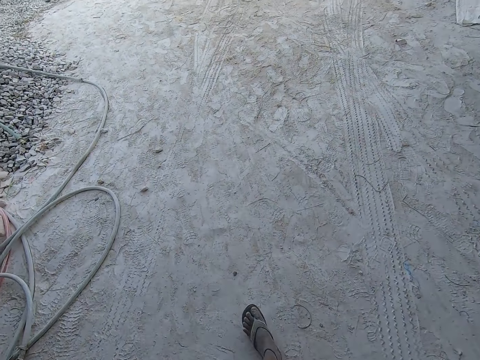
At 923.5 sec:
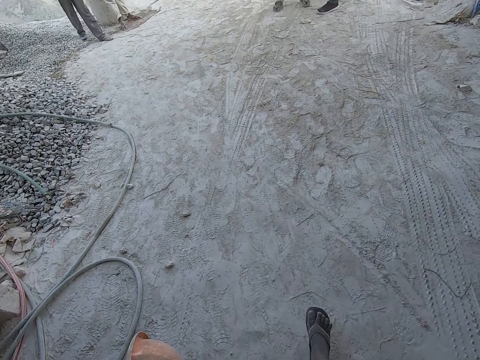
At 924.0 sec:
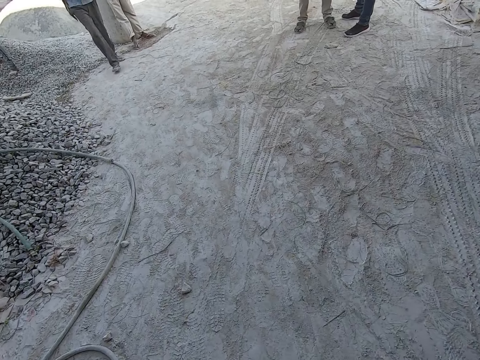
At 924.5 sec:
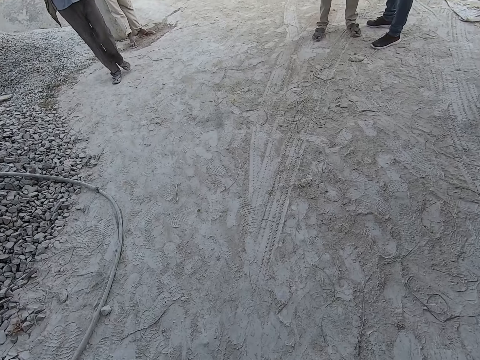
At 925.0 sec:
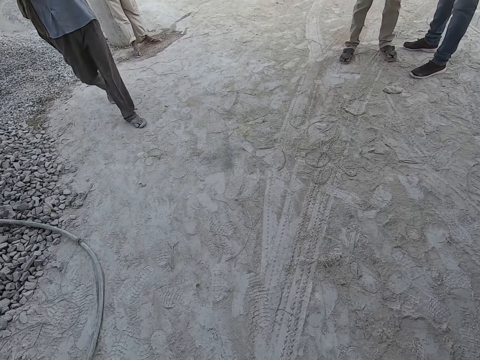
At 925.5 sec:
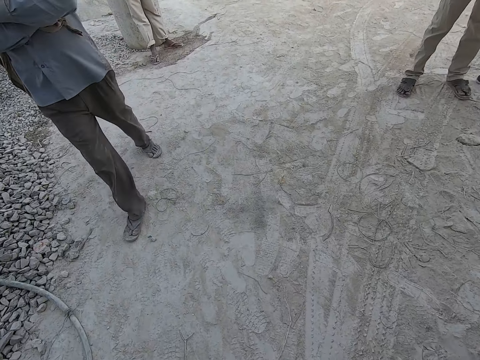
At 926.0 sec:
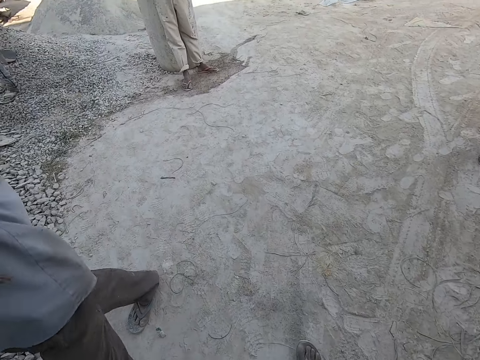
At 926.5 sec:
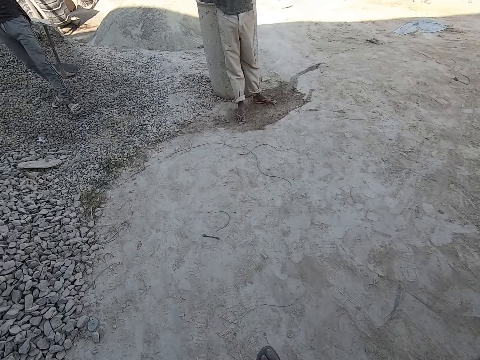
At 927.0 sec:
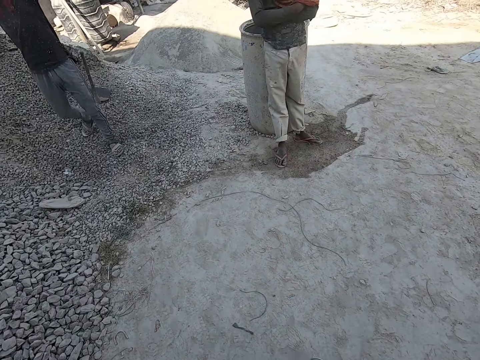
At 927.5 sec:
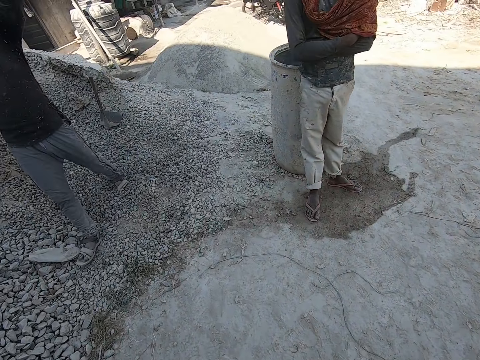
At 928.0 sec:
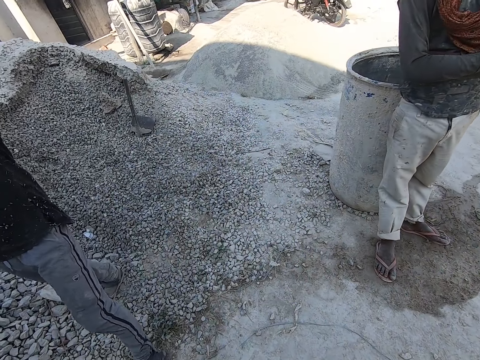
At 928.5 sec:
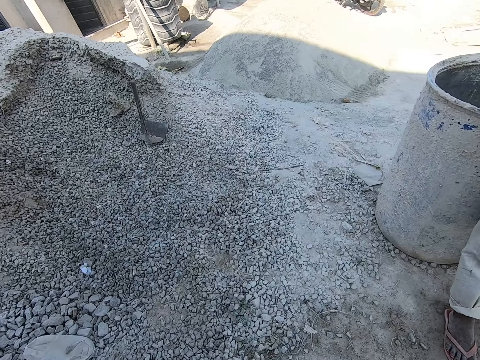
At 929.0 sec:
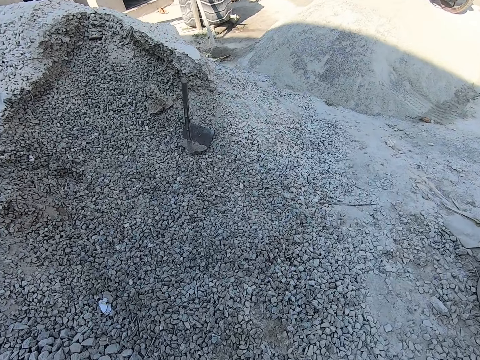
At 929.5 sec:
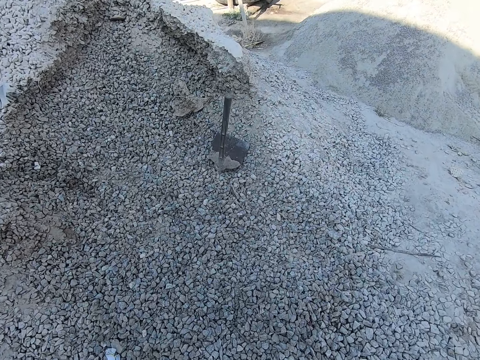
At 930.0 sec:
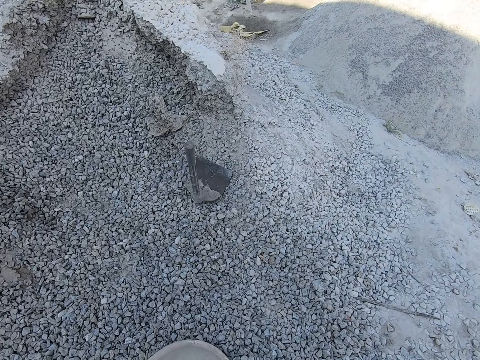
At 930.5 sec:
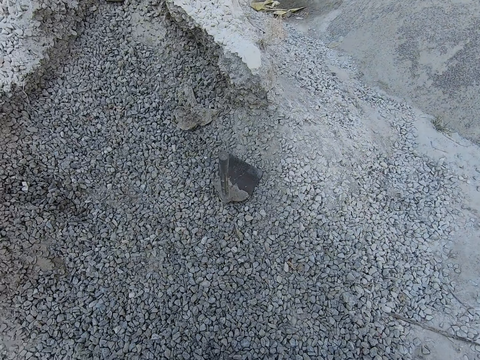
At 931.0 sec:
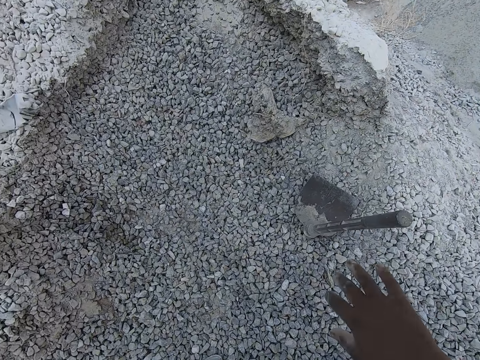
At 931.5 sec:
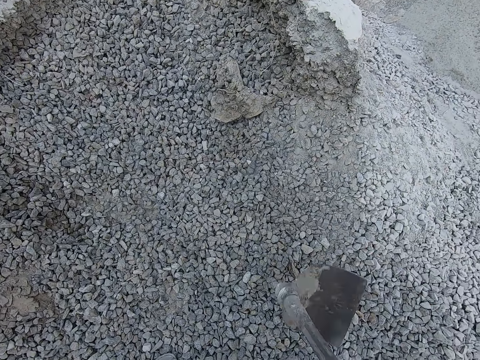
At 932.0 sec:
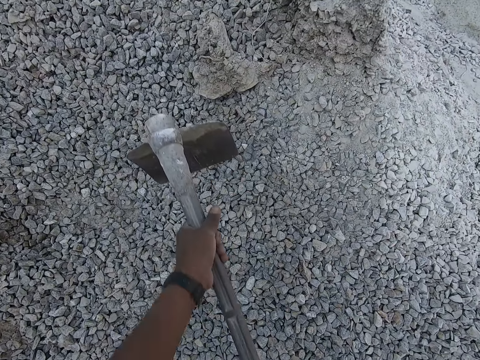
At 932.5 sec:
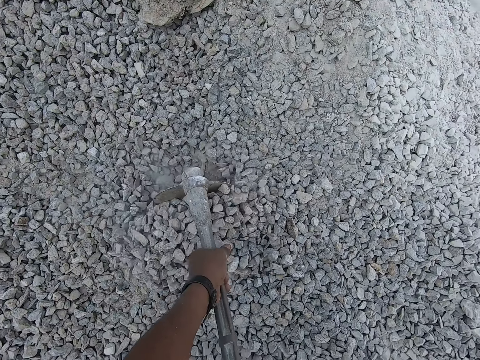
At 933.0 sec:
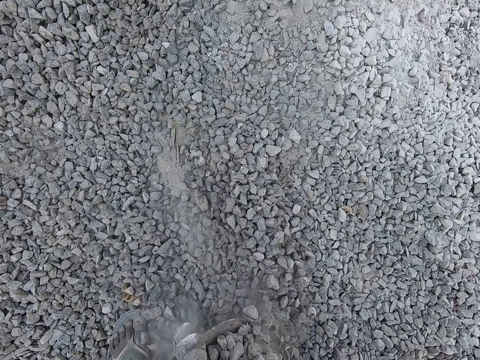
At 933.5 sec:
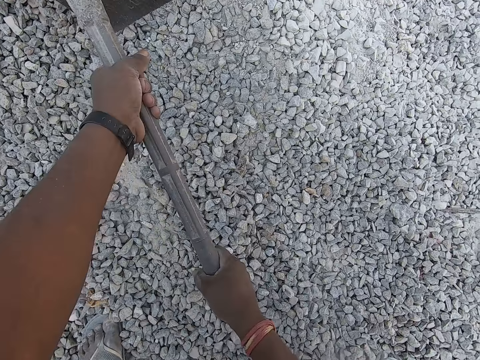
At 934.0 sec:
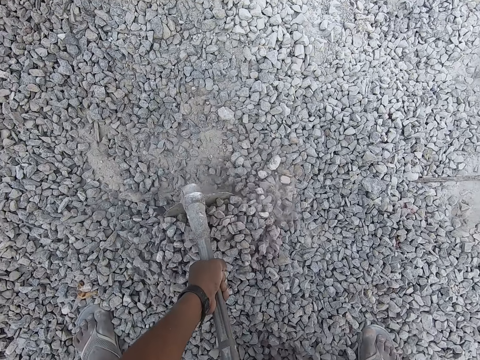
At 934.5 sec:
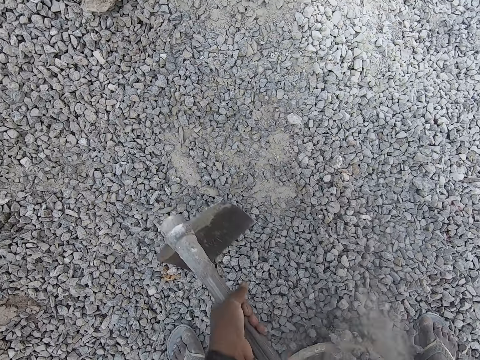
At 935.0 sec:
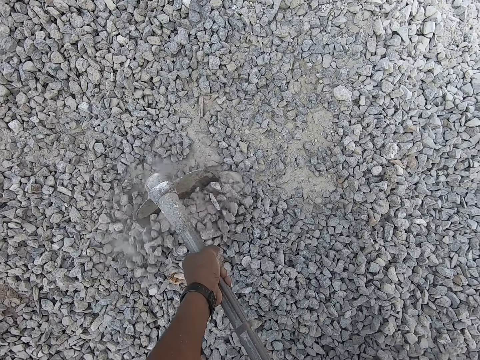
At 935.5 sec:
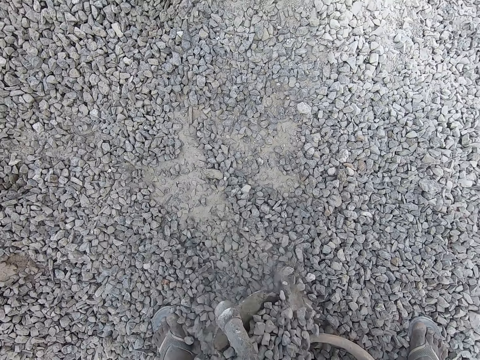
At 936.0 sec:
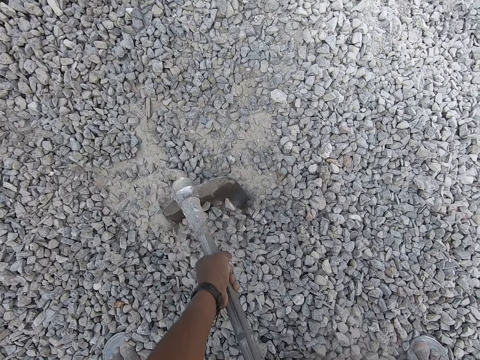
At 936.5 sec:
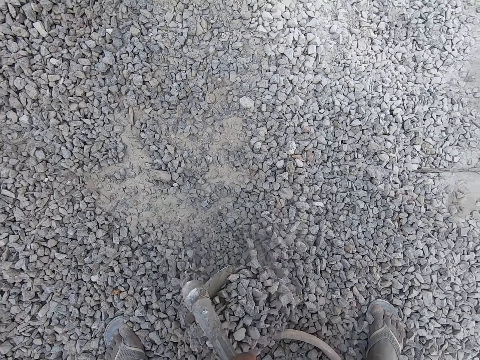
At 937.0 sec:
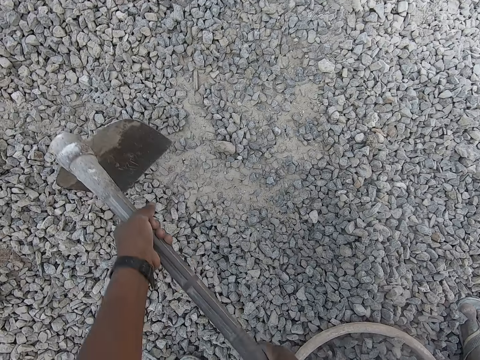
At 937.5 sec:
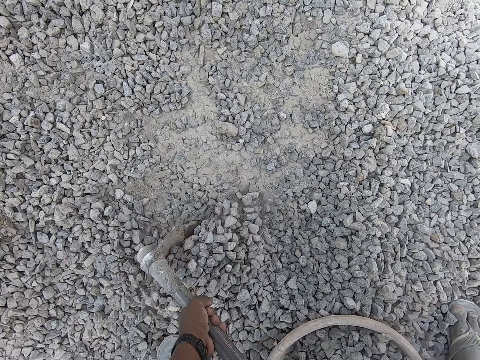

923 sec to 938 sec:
A man walks past the camera wearer. Another man walks past the camera wearer. The camera wearer drops the head pan on the gravel with his right hand. He picks the hoe on the gravel with his right hand. He packs gravel into the head pan with the hoe in both hands. He digs the concrete with the hoe.

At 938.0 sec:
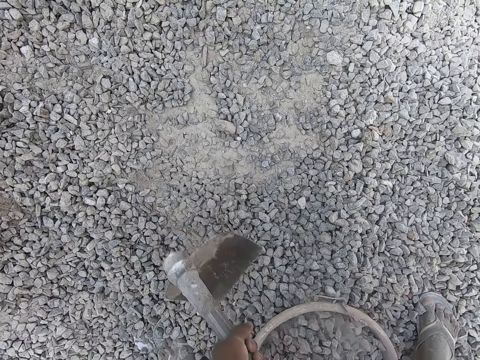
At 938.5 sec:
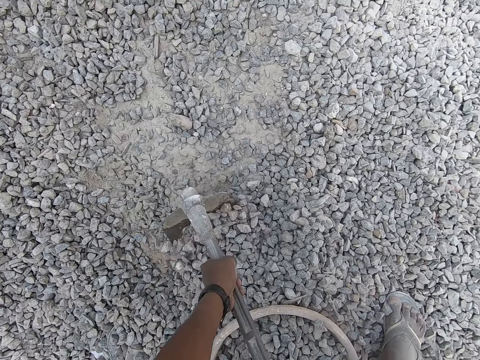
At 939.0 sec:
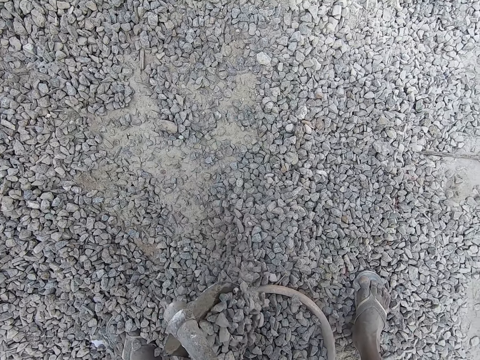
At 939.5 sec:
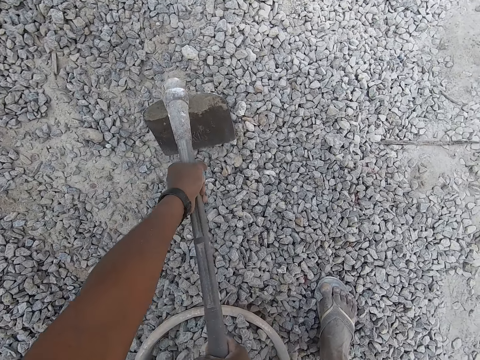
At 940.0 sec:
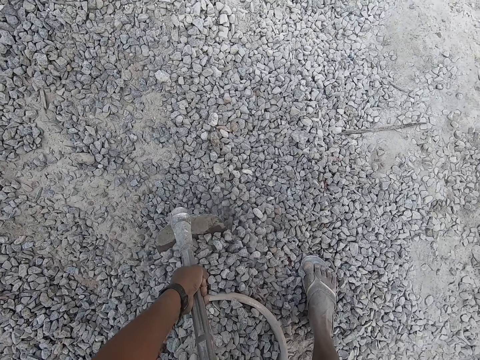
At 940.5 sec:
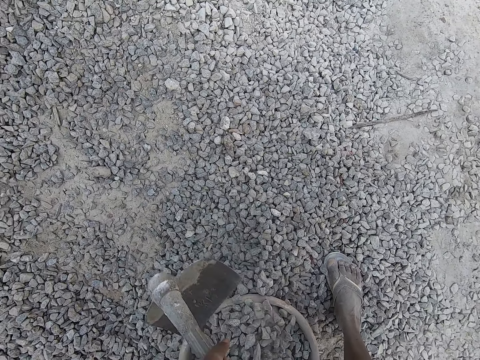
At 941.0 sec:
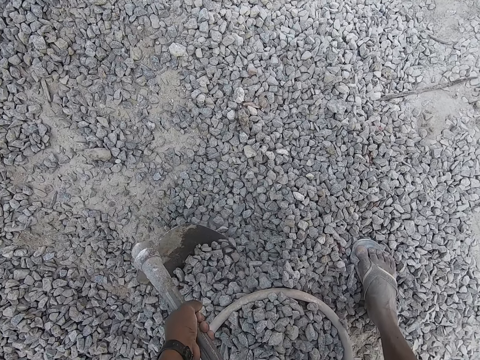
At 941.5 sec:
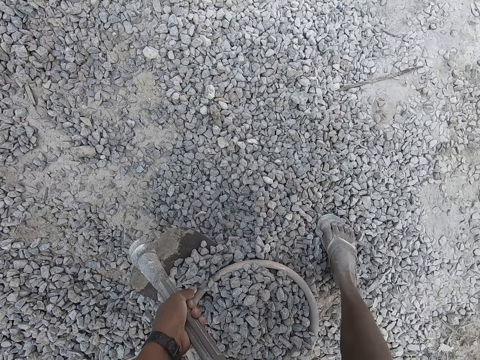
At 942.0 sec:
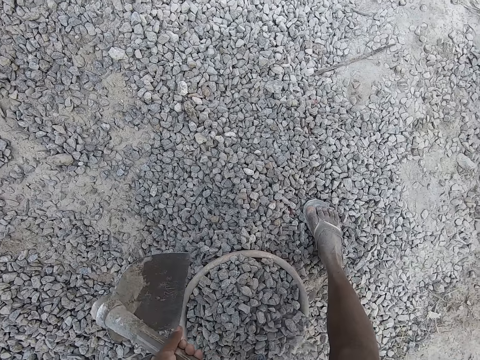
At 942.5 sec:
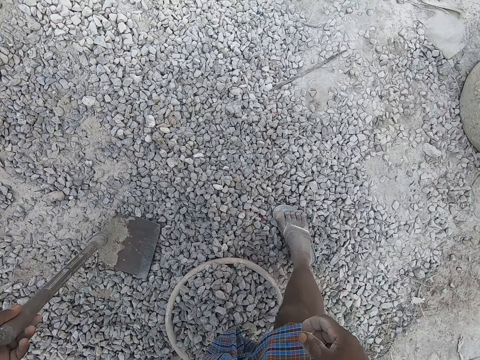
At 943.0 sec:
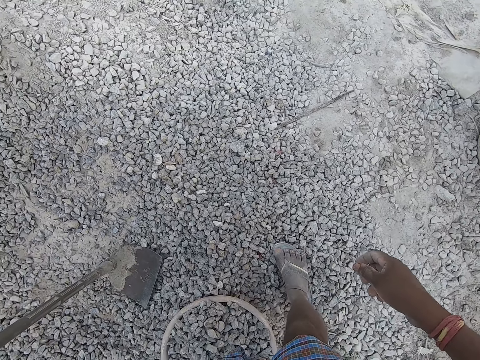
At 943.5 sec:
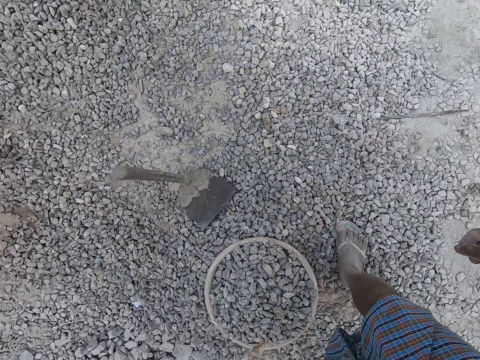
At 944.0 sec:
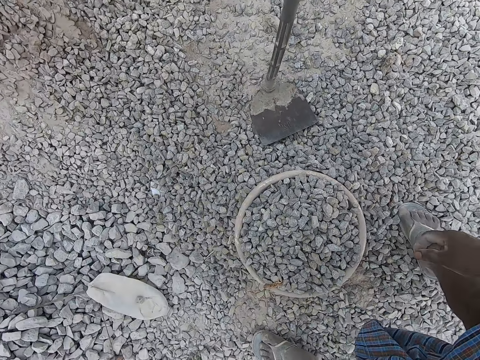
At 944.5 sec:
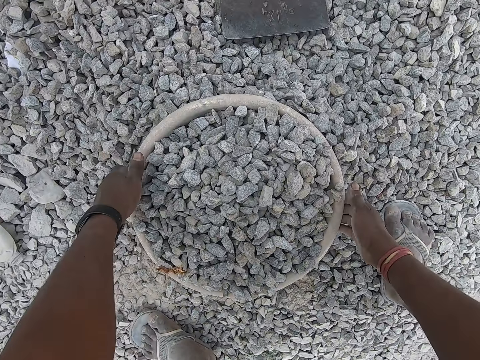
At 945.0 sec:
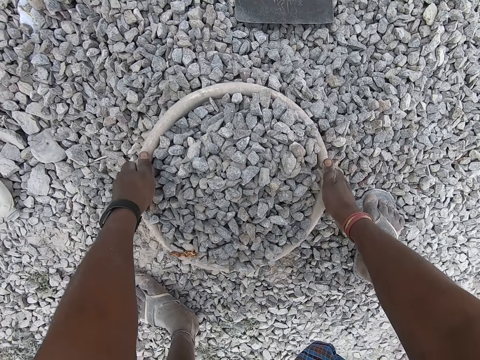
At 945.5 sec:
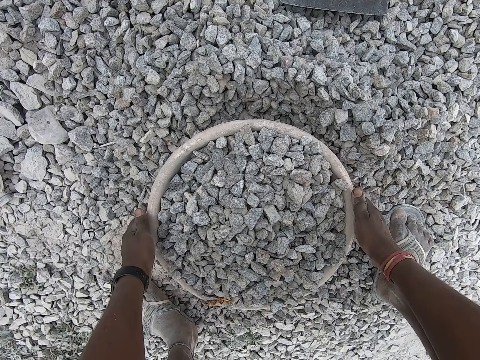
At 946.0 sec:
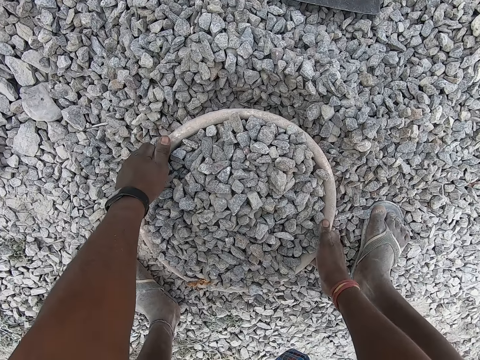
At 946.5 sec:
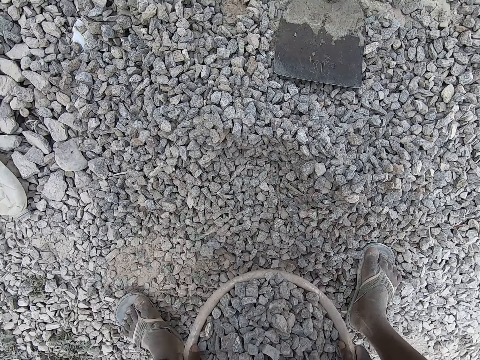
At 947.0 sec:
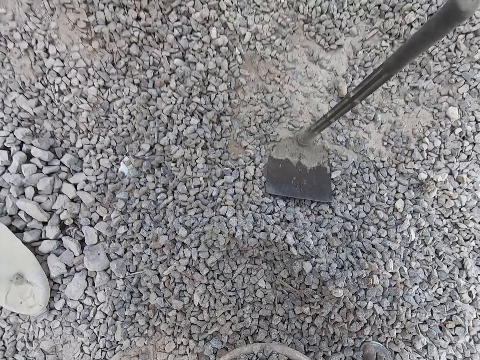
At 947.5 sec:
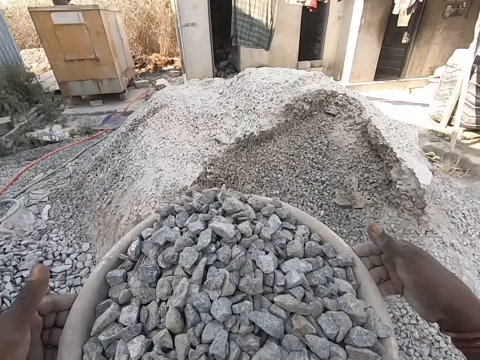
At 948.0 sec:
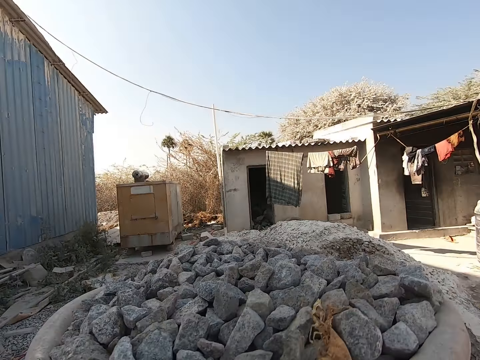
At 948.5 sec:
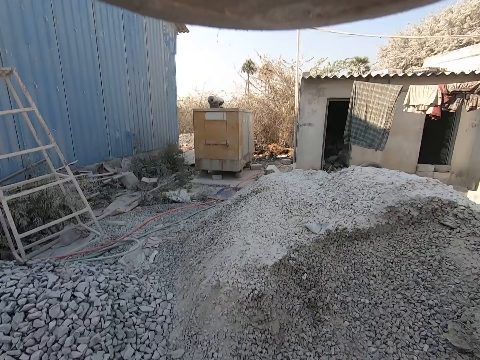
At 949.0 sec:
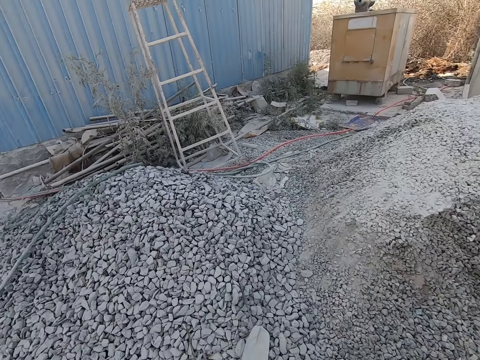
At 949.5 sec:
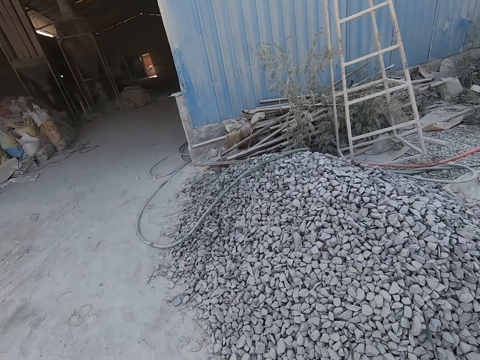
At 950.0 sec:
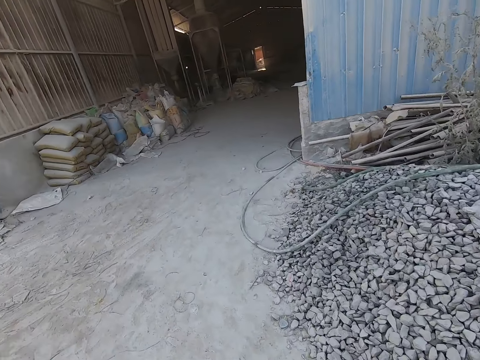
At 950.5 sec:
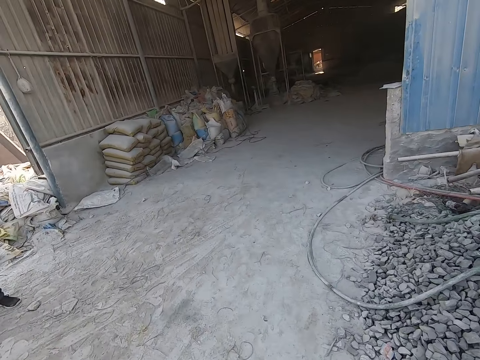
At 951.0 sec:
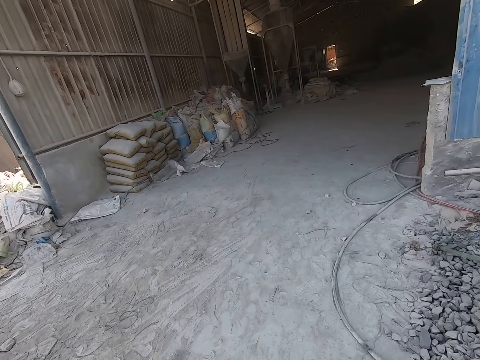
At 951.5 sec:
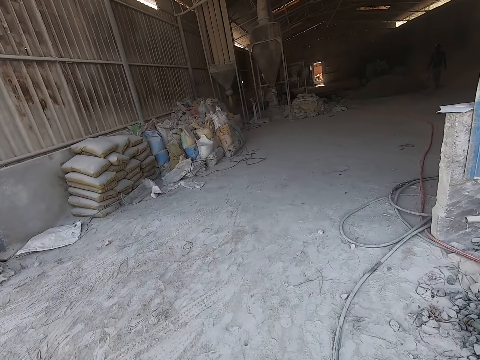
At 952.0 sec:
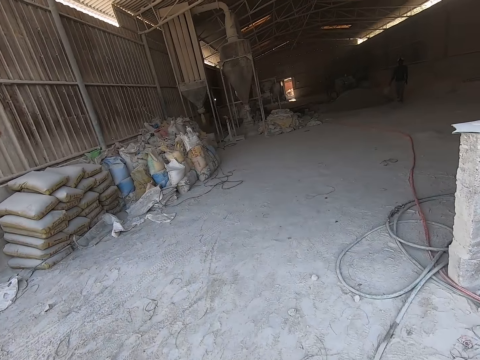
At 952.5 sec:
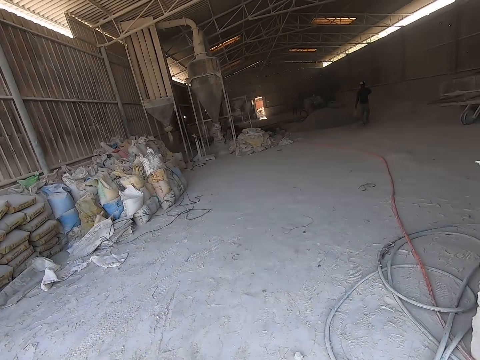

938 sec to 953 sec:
The camera wearer drops the hoe on the gravel with his left hand. He lifts the head pan of gravel on his head with both hands. He walks back in the building.
